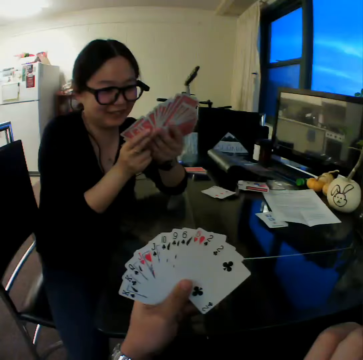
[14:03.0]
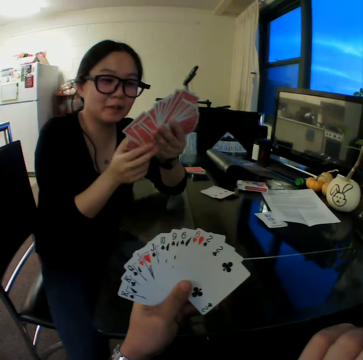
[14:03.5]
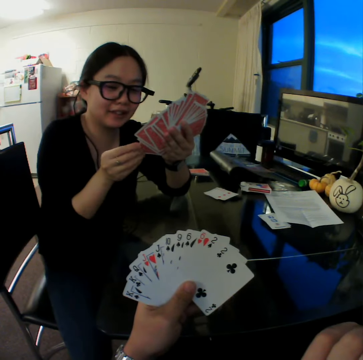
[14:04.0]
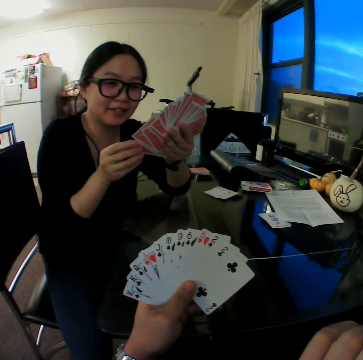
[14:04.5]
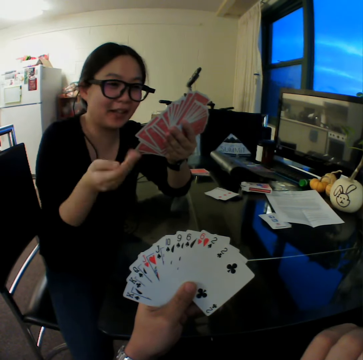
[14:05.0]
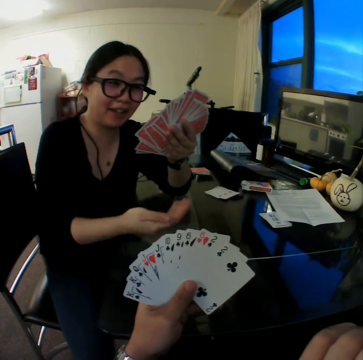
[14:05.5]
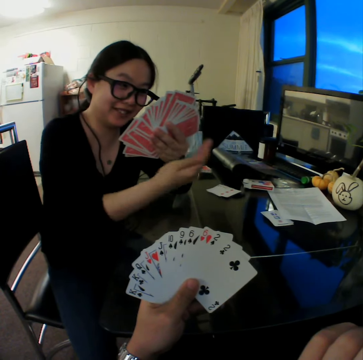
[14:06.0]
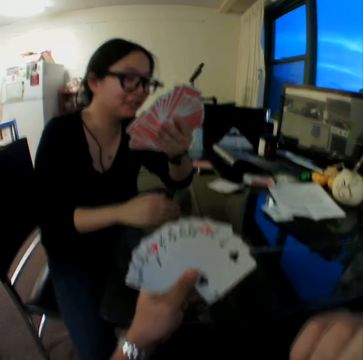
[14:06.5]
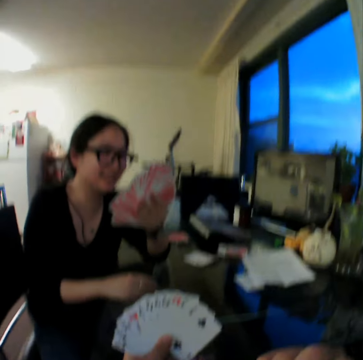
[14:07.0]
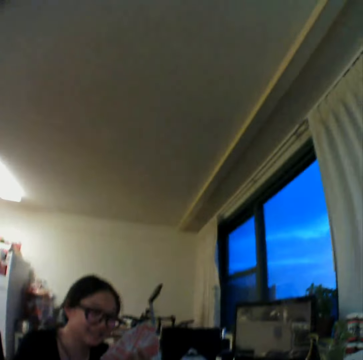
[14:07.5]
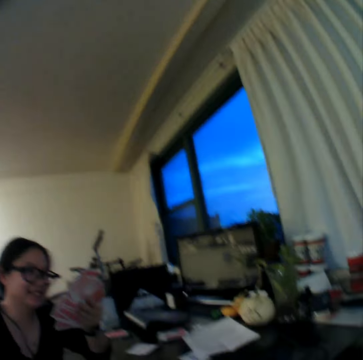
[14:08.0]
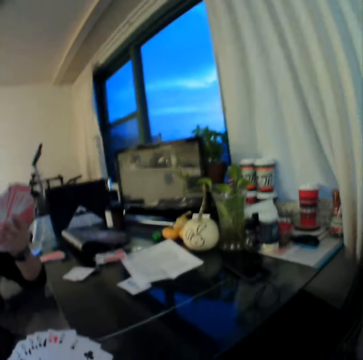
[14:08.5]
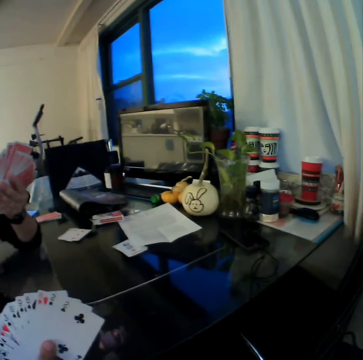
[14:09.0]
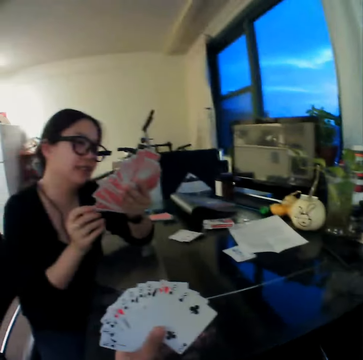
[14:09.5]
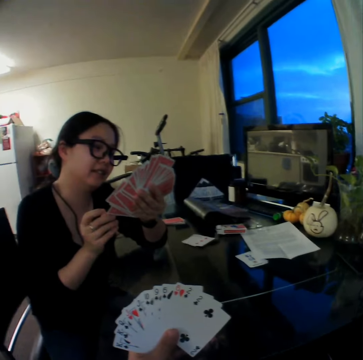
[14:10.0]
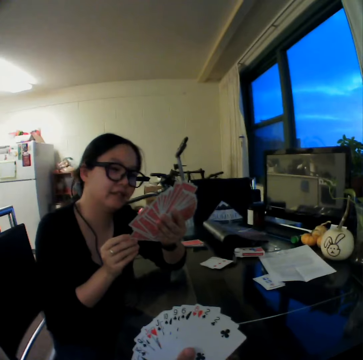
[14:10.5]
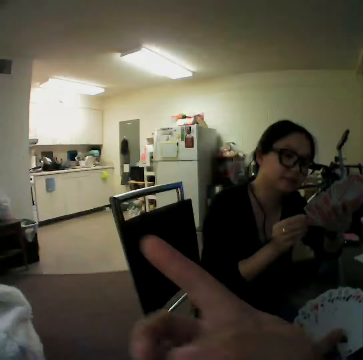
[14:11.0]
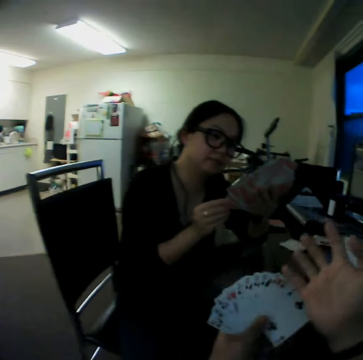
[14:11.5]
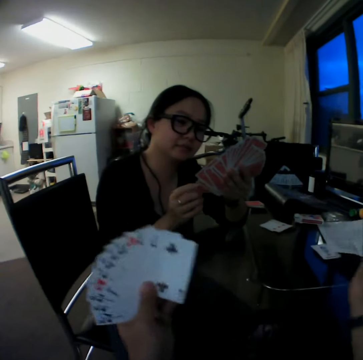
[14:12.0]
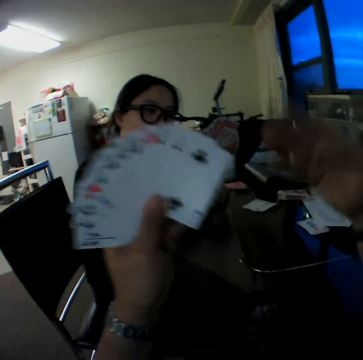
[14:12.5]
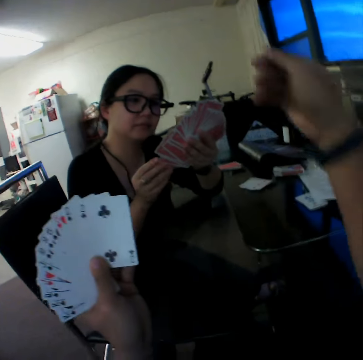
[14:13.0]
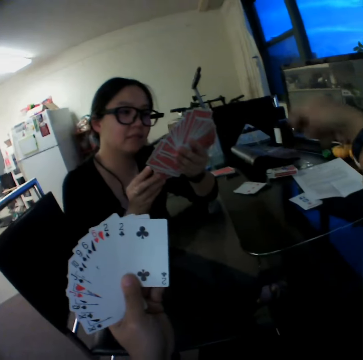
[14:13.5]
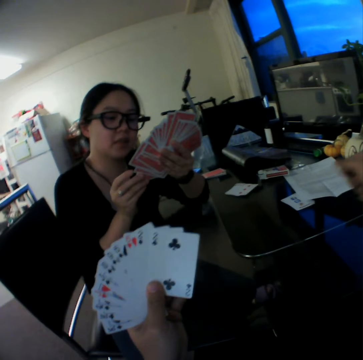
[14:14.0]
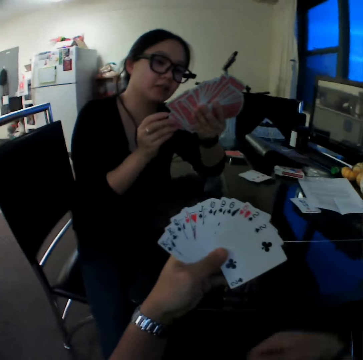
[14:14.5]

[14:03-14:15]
The woman interacts with the camera wearer. The camera wearer gesticulates with his hands to the woman.

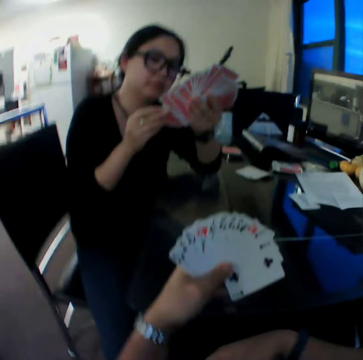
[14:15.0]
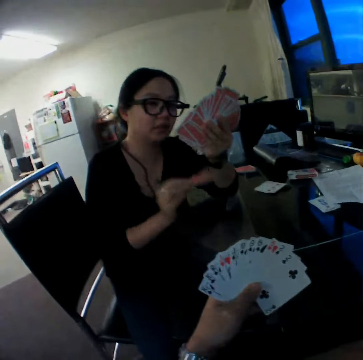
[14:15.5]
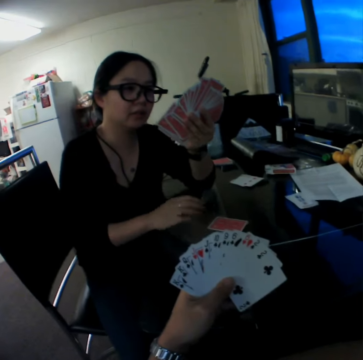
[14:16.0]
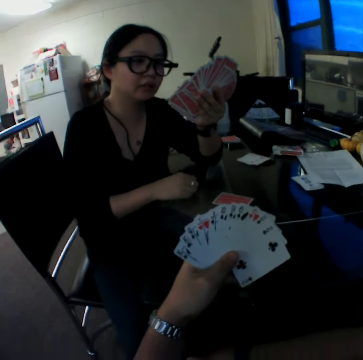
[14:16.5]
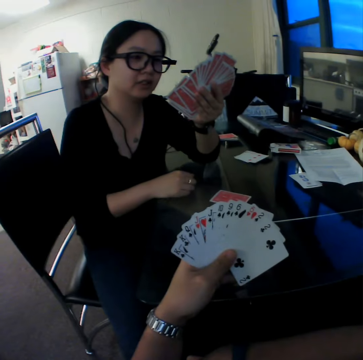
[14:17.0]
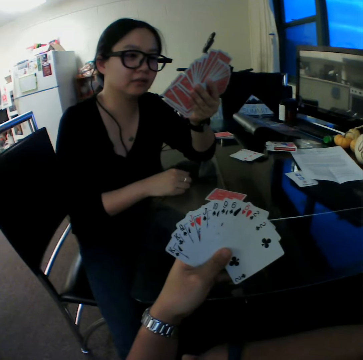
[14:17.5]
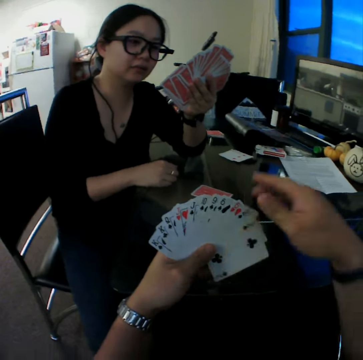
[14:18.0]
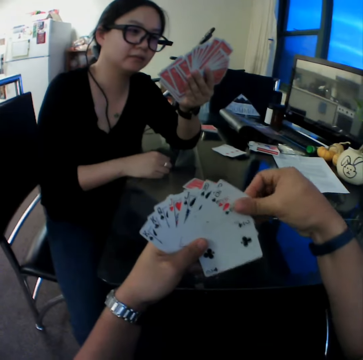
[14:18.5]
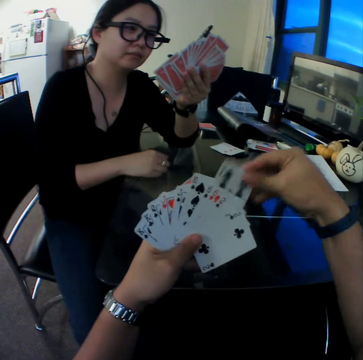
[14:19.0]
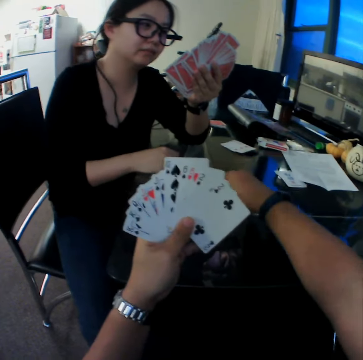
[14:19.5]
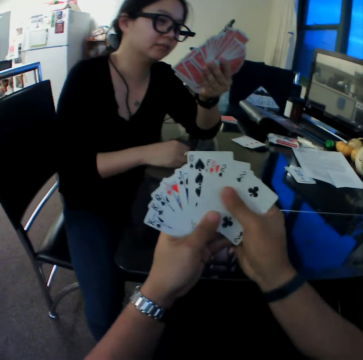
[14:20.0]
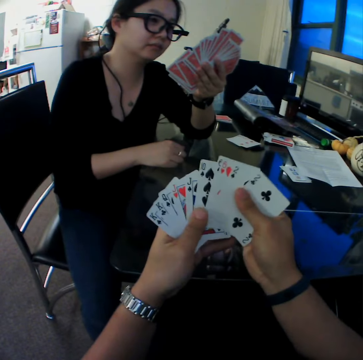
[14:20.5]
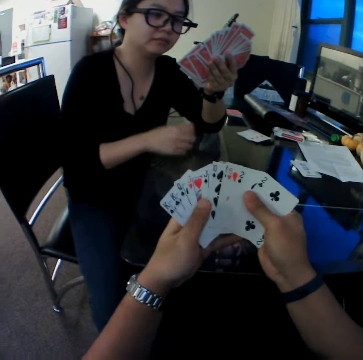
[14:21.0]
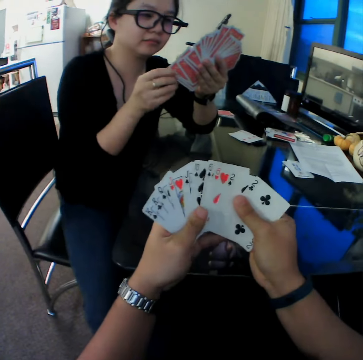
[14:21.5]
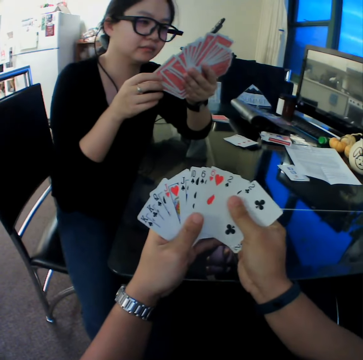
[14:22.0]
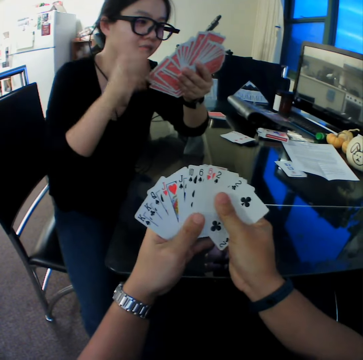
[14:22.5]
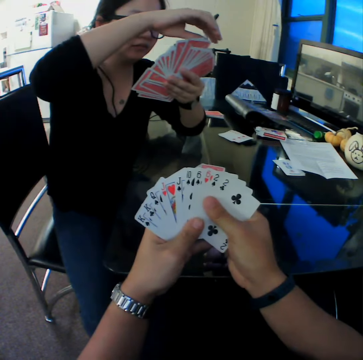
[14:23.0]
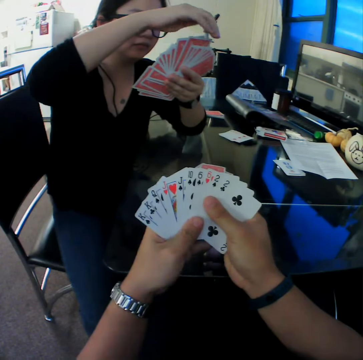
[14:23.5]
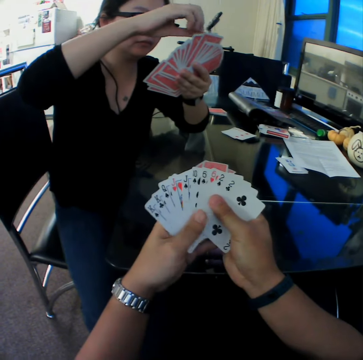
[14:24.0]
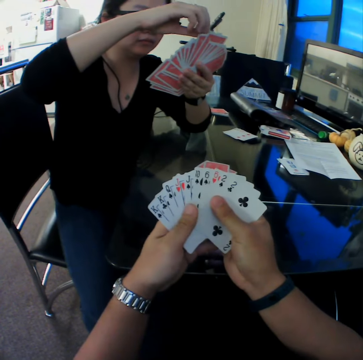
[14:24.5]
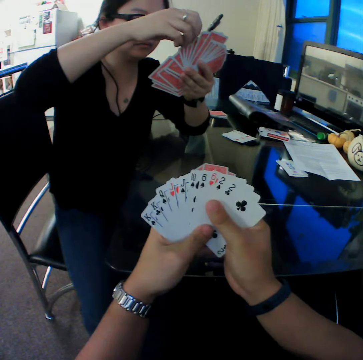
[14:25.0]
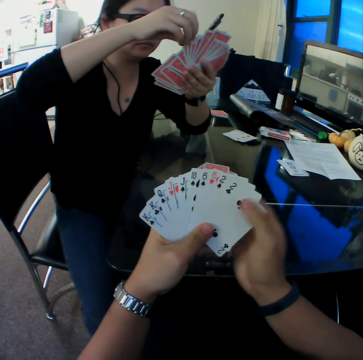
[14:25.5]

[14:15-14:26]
The woman drops a card on the table with her right hand. The camera wearer drops the card on the table with his right hand.

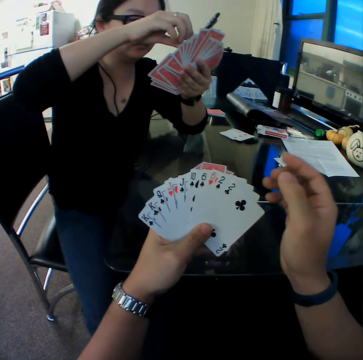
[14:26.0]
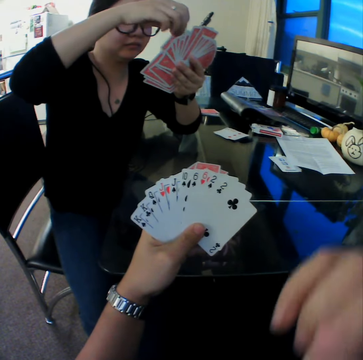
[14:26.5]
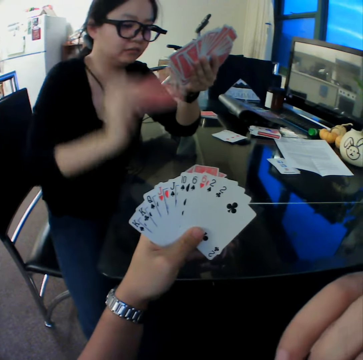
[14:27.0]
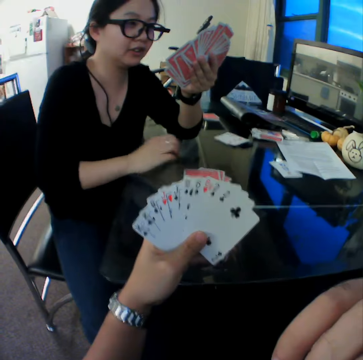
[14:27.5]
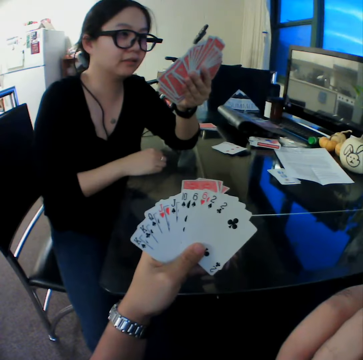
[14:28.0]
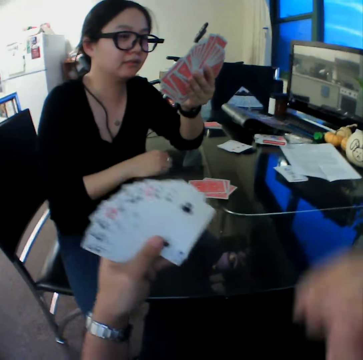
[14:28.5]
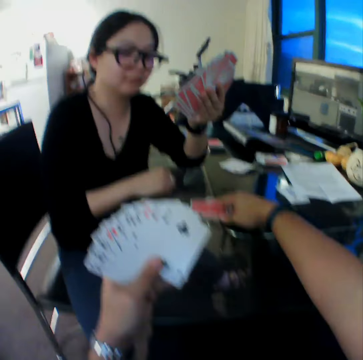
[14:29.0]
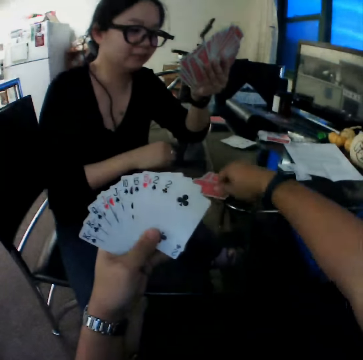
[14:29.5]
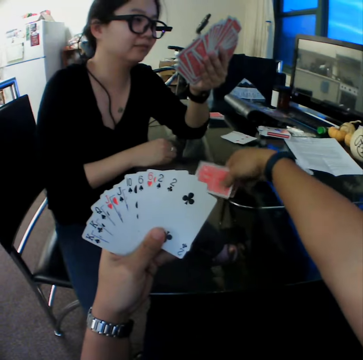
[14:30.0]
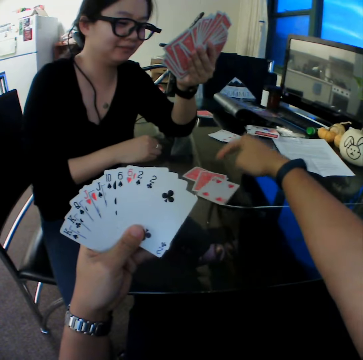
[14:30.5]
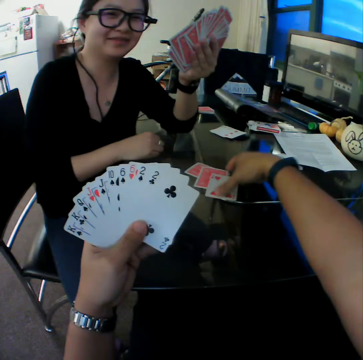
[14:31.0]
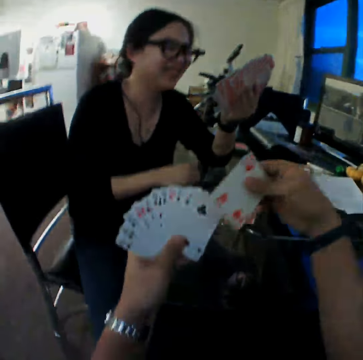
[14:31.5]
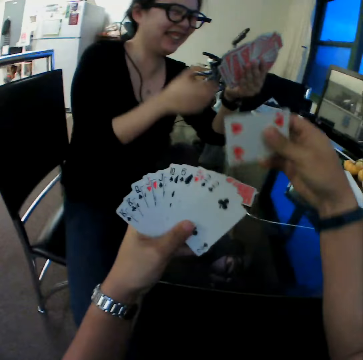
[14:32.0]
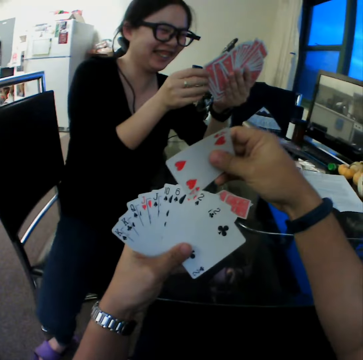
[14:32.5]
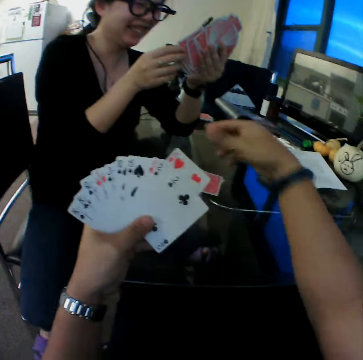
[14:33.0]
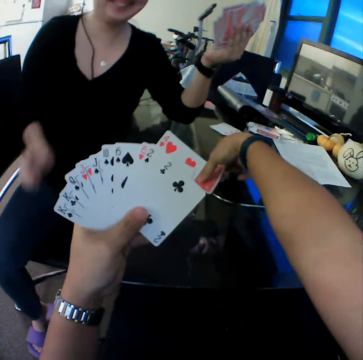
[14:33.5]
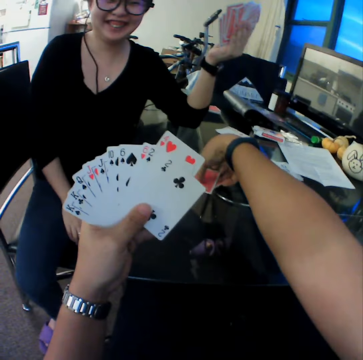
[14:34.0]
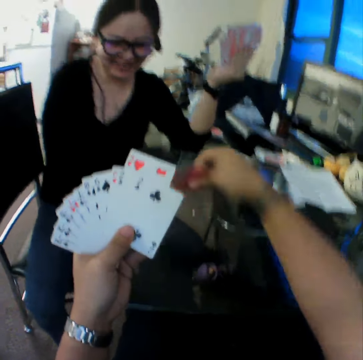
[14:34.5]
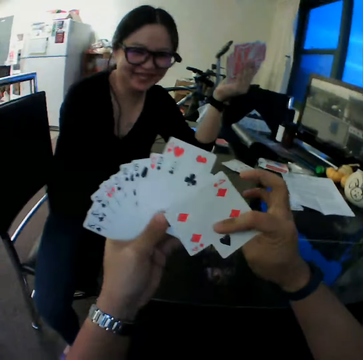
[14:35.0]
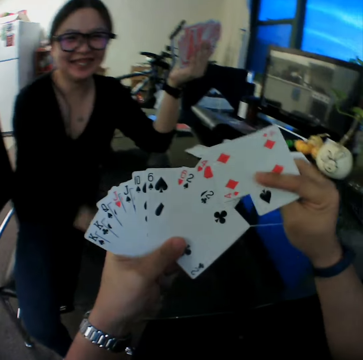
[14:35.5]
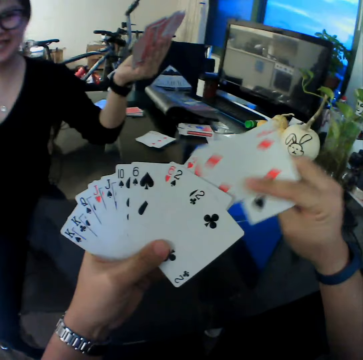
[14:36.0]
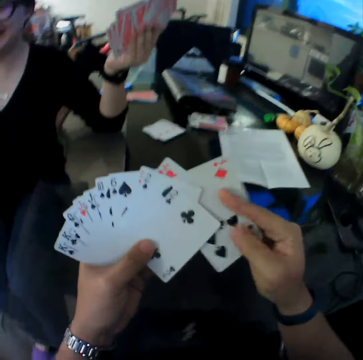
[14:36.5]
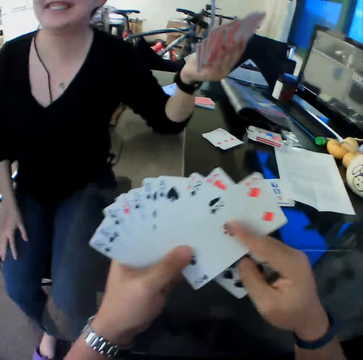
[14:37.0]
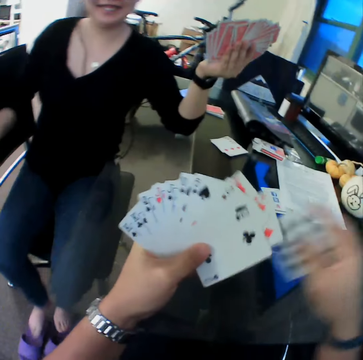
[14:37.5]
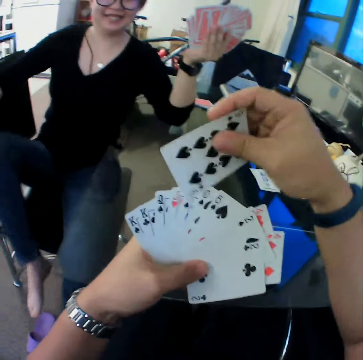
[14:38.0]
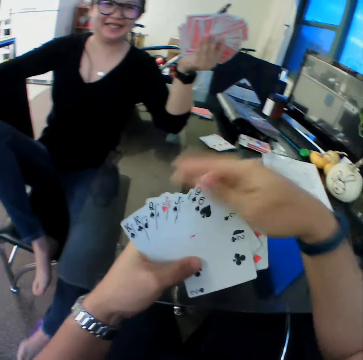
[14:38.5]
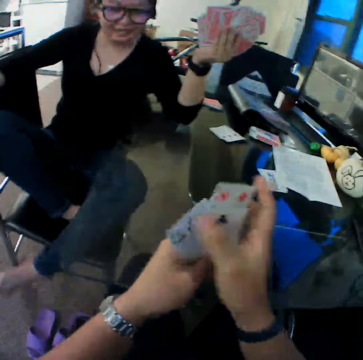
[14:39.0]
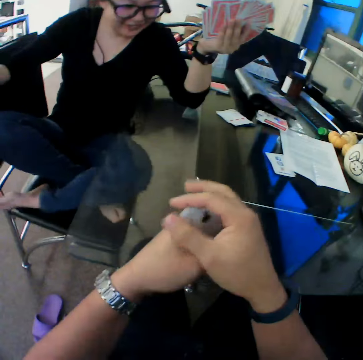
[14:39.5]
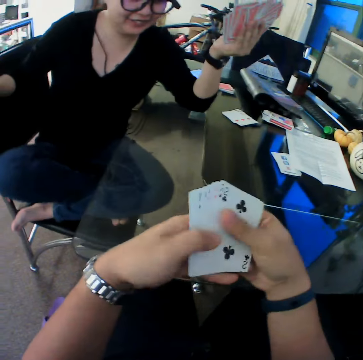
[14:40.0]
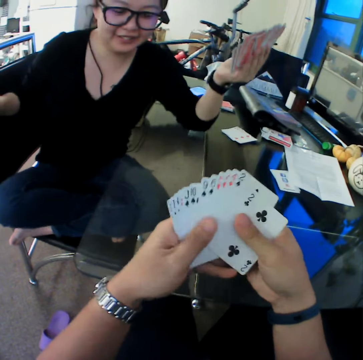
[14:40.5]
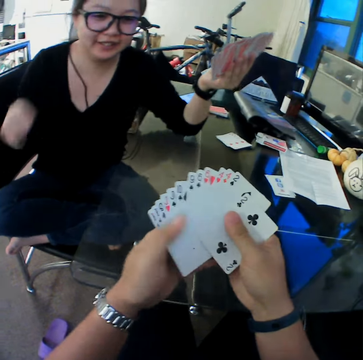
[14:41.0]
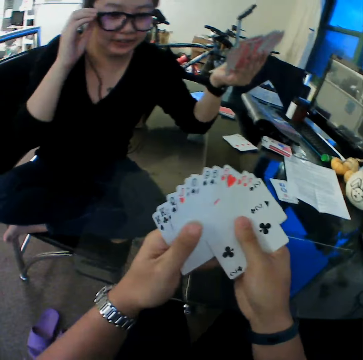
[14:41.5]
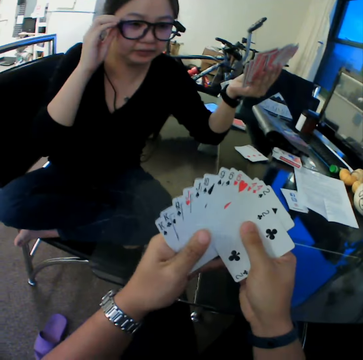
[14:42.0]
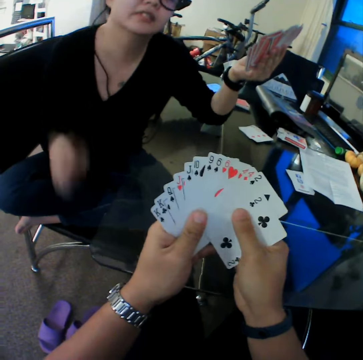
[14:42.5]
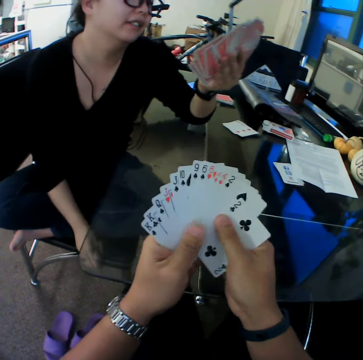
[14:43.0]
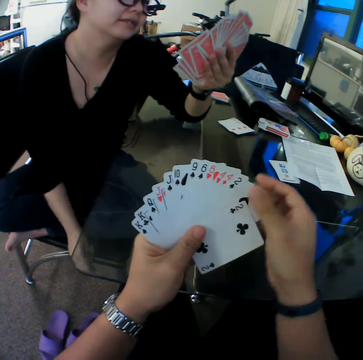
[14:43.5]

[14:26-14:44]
The woman drops the card on the table with her right hand. The camera wearer flips the card on the table with his right hand. He picks the card from the table with his right hand. He picks the cards from the table with his right hand. He arranges the cards in his hands. The woman adjusts her legs on a chair. The camera wearer looks through the cards. The woman adjusts her eye glasses with her right hand.
